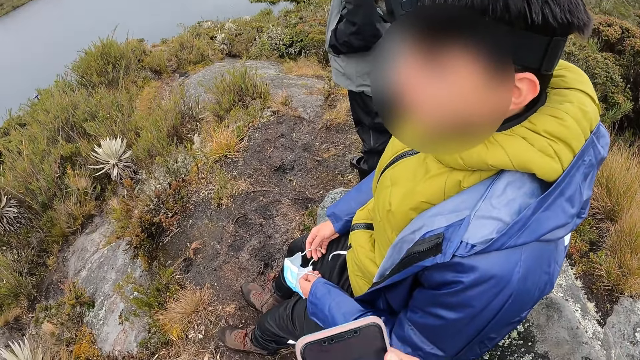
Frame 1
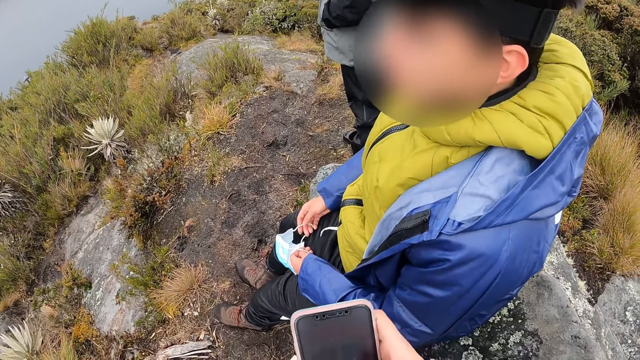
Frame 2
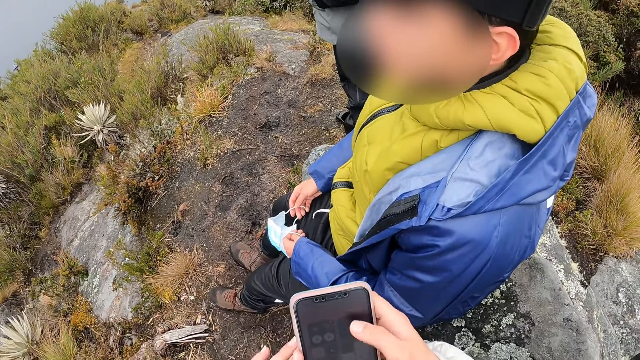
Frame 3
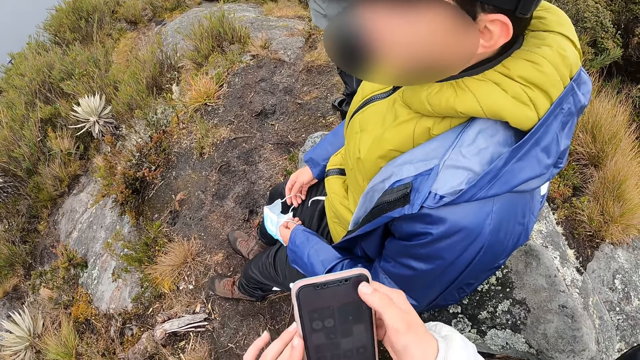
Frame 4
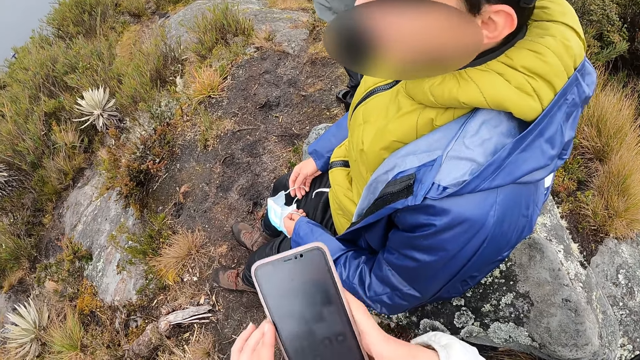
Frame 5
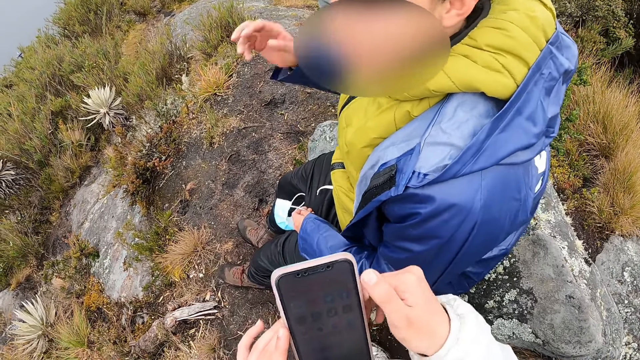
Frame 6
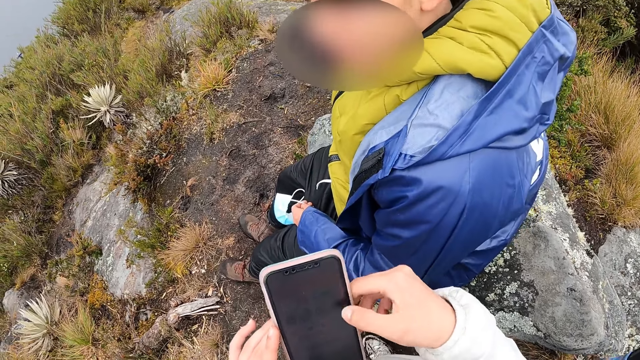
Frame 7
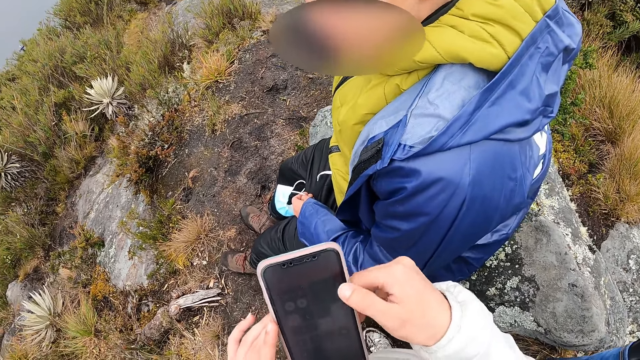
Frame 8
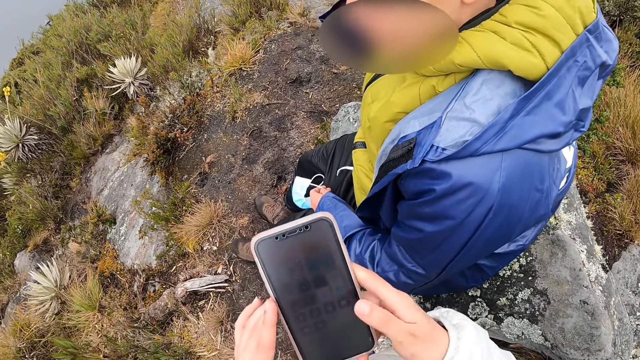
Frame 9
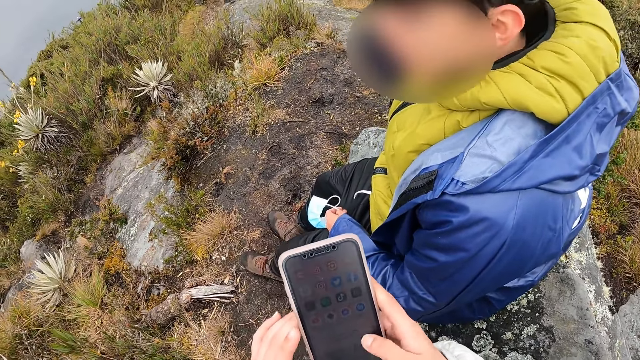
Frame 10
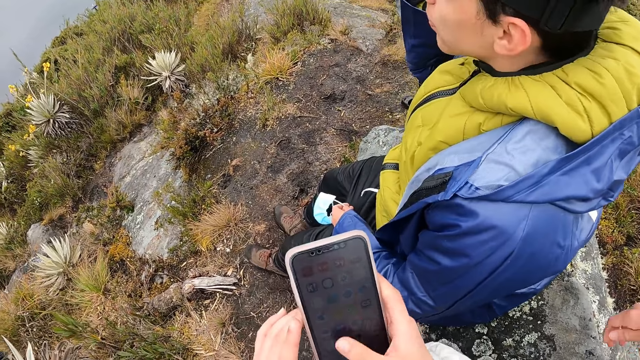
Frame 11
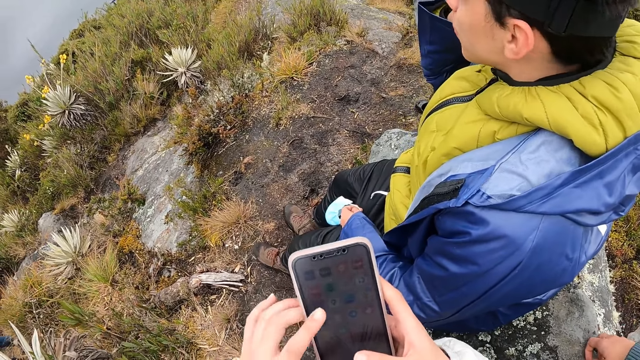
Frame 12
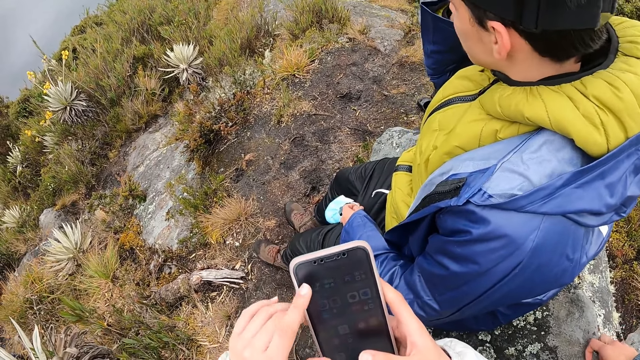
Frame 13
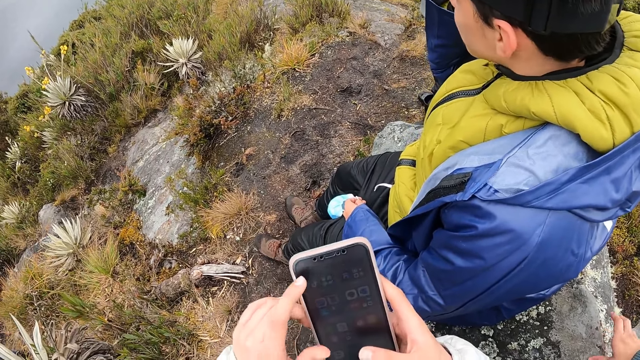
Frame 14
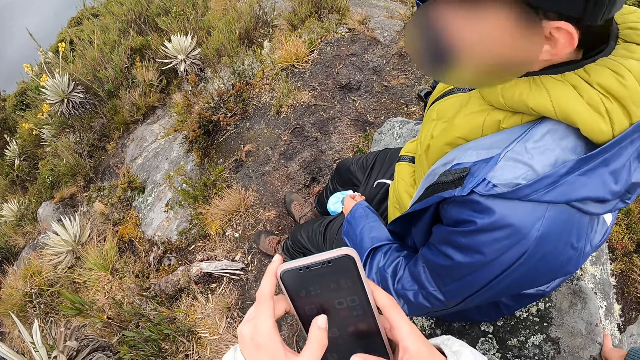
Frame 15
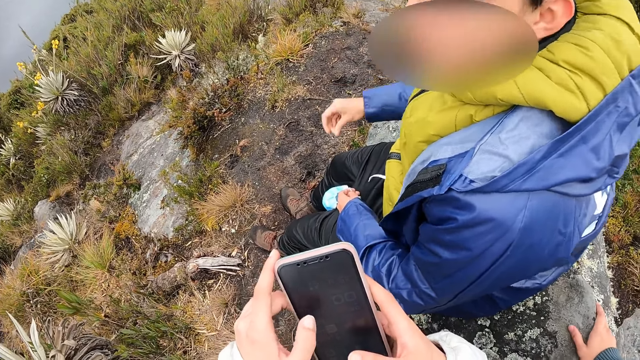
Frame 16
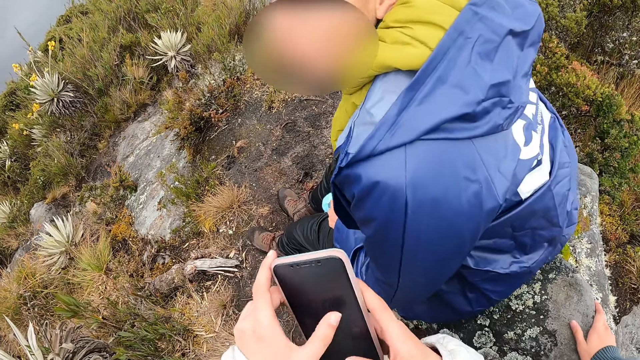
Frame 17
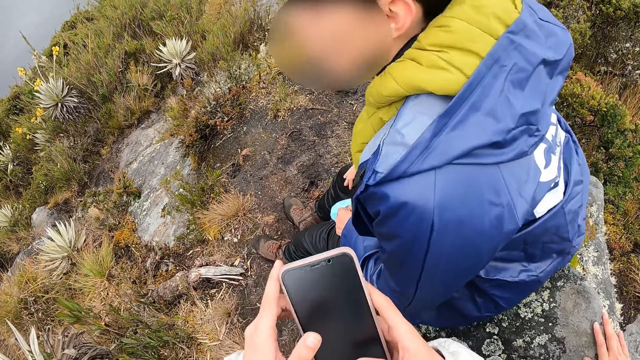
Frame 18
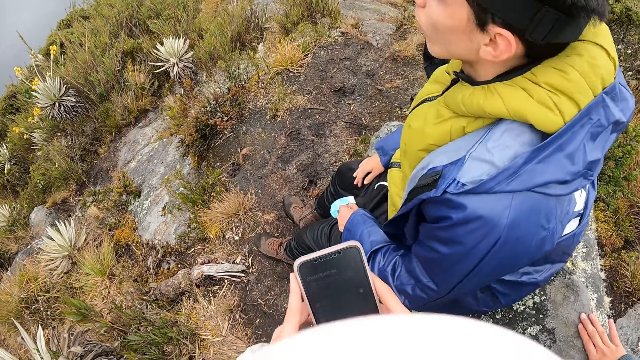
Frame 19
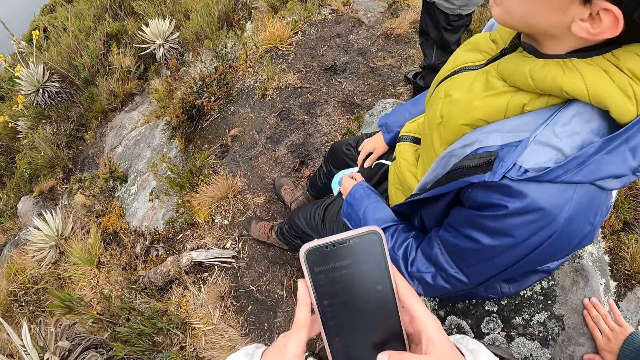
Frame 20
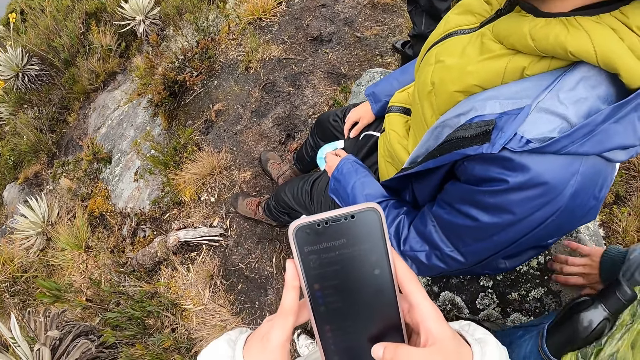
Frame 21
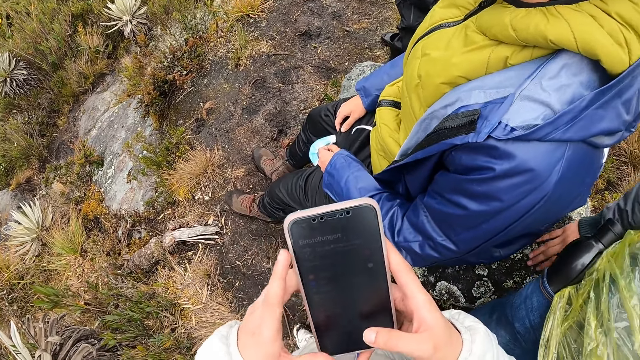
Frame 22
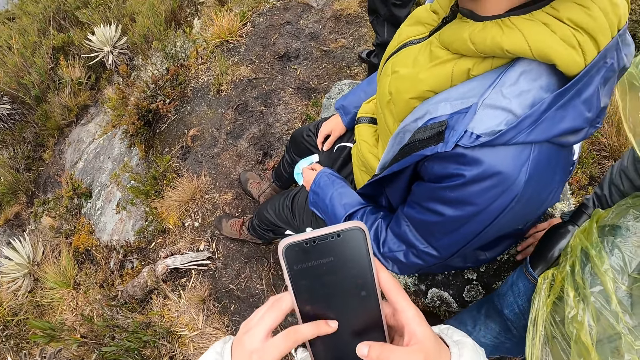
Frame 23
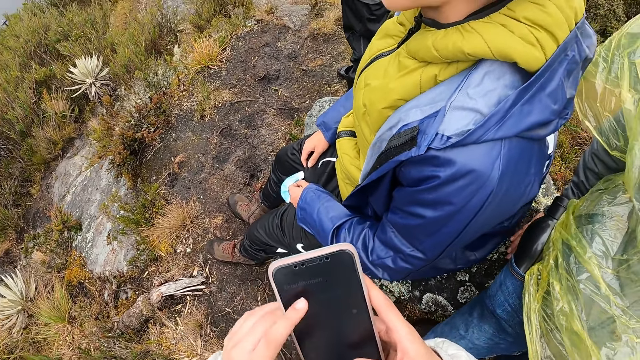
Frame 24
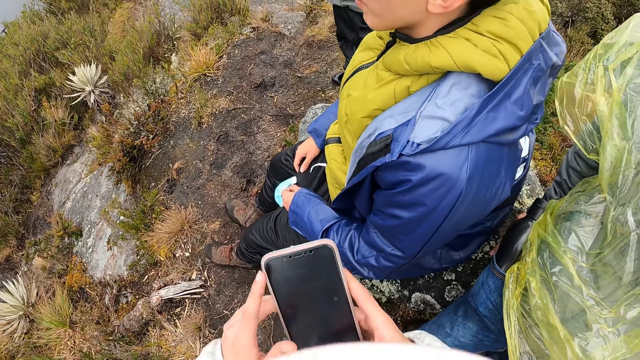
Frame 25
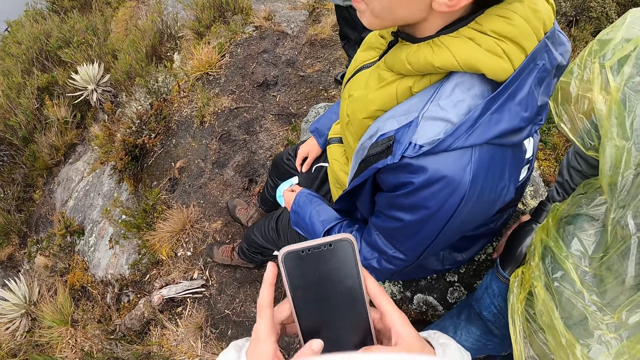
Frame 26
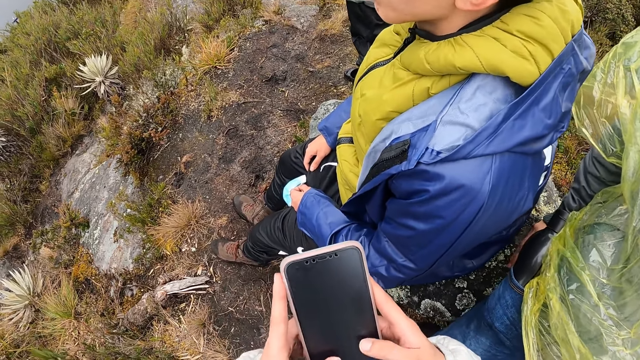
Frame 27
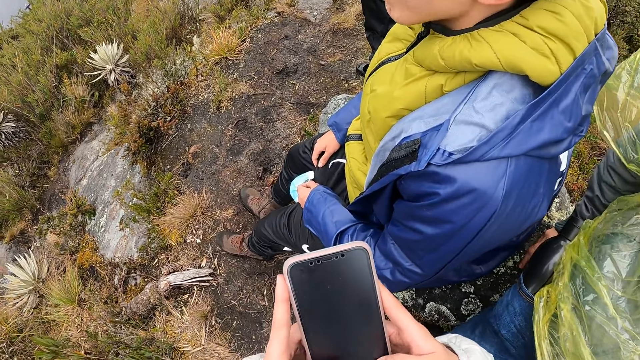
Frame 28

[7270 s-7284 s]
A man touches the head. The man places his right hand on a rock. The camera wearer operates the phone with both hands. The man adjusts his position. The man sits on the rock.

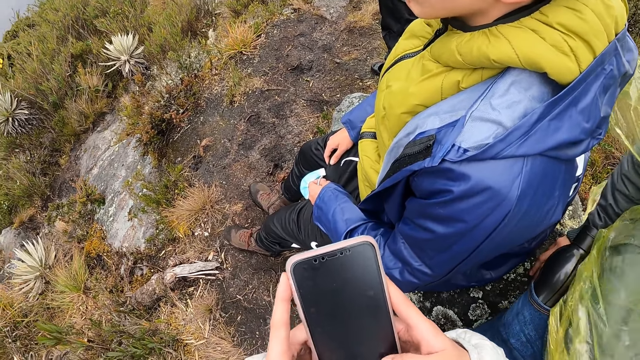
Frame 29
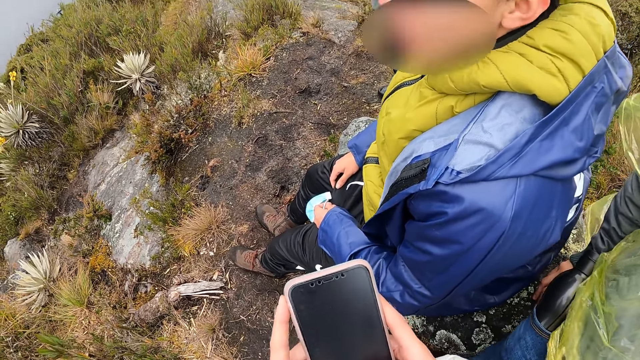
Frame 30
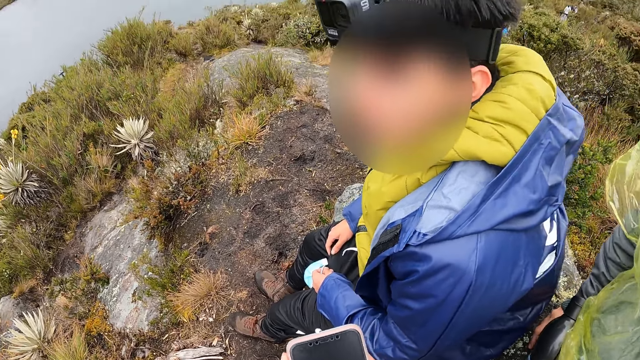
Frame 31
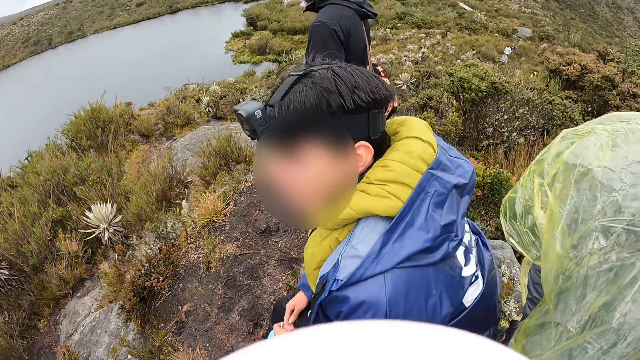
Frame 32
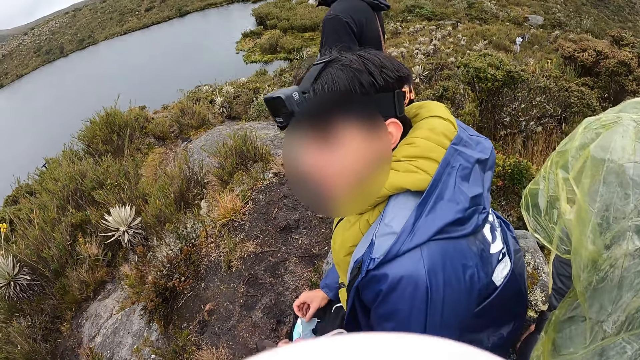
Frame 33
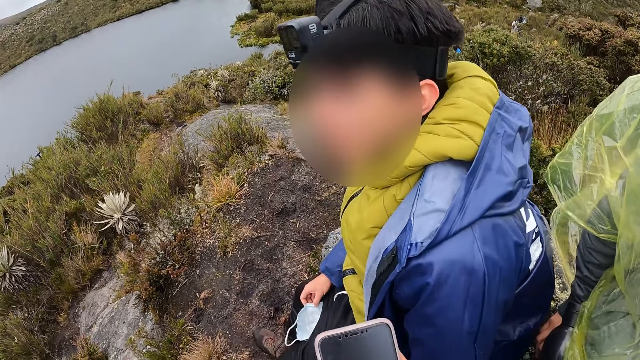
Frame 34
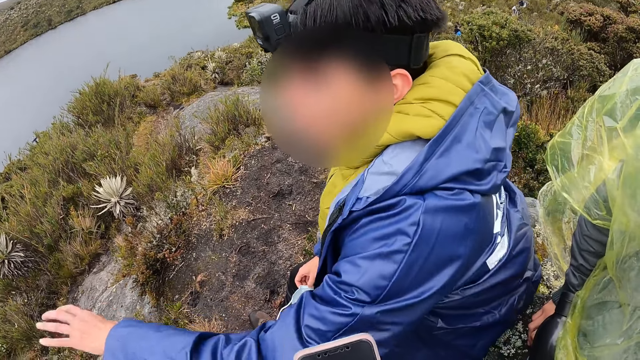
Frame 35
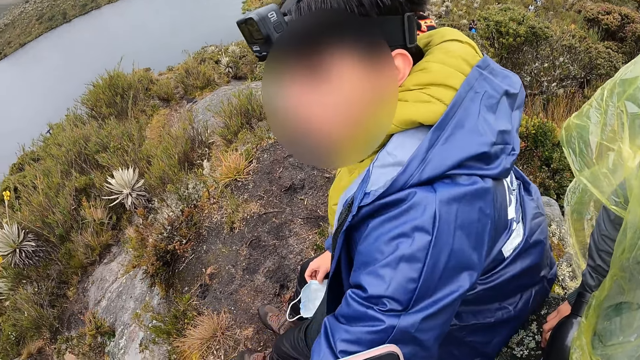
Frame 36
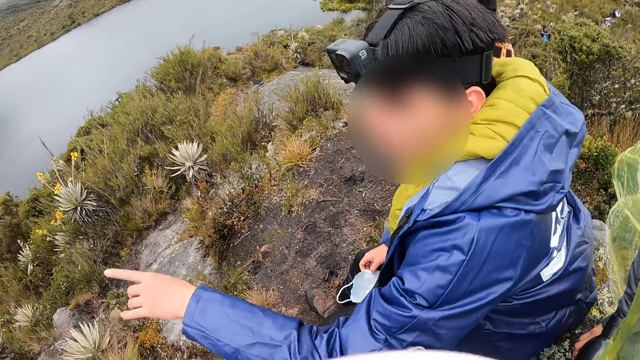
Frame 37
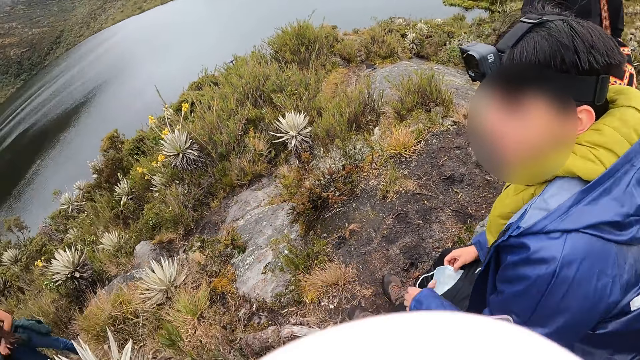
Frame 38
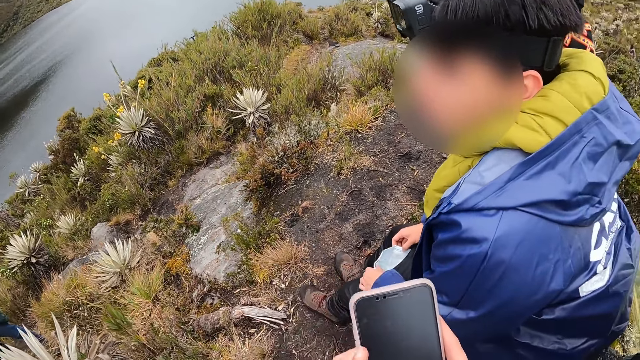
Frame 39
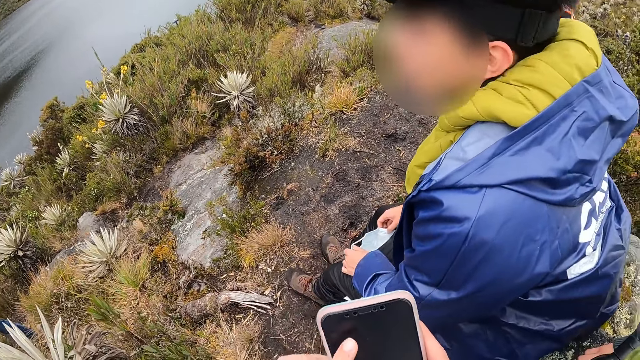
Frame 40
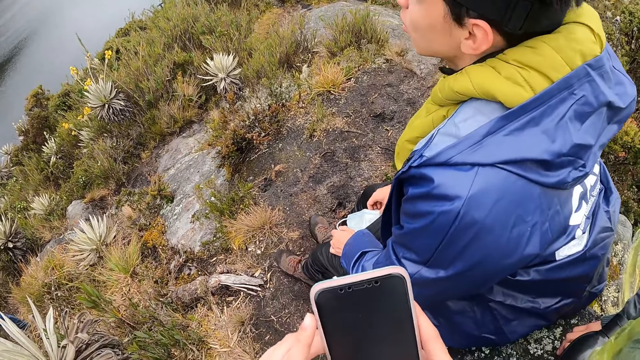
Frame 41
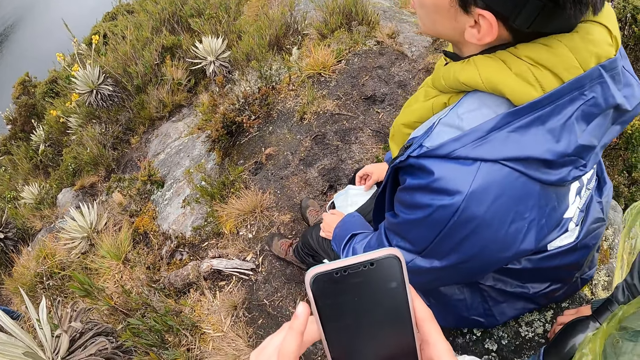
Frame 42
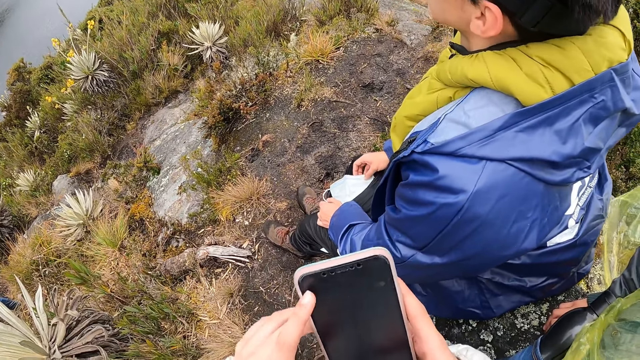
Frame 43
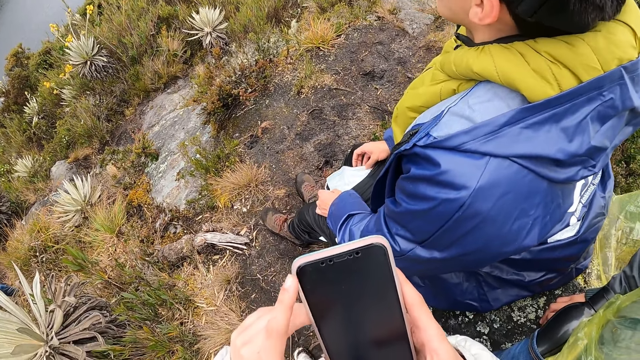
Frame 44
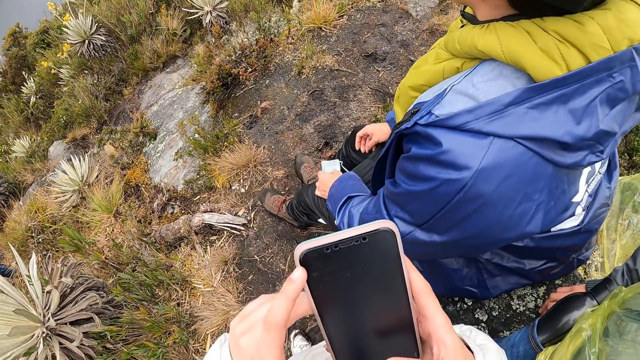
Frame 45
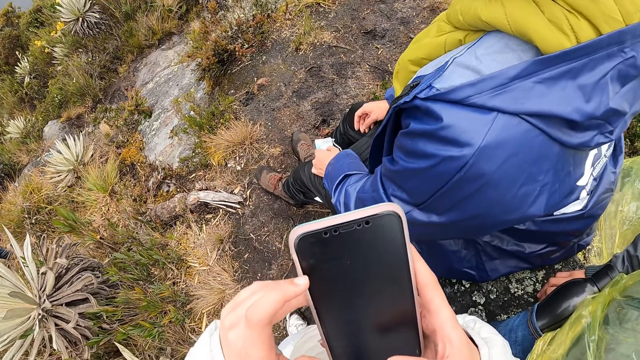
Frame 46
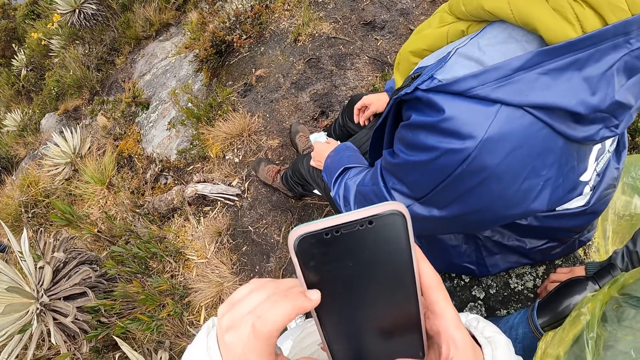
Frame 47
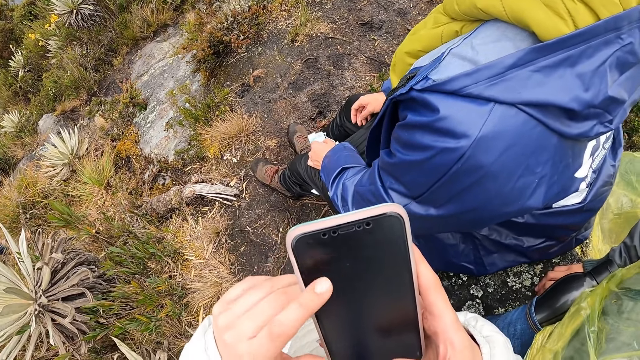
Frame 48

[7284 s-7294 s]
A man passes the facemask from his left hand to his right hand. The man moves the hand. The man holds the facemask with both hands. The camera wearer operates the phone in her right hand with her left hand.
